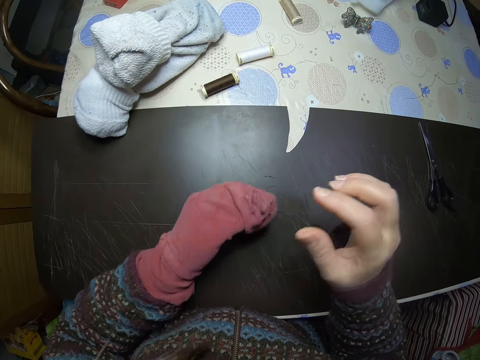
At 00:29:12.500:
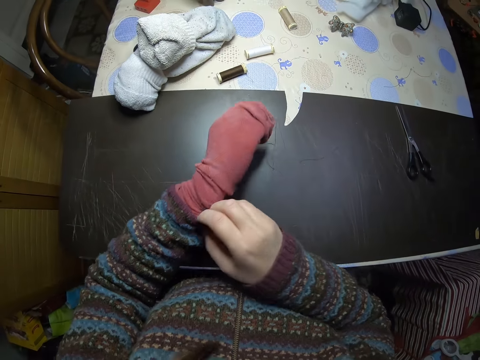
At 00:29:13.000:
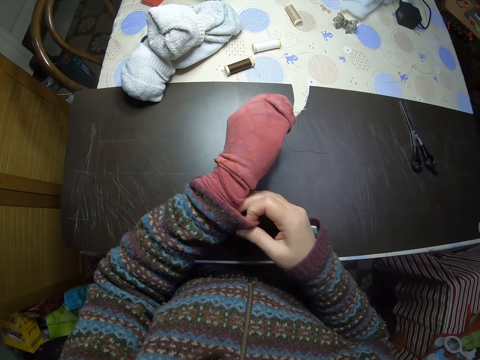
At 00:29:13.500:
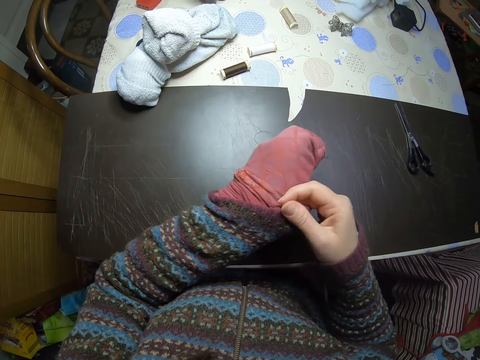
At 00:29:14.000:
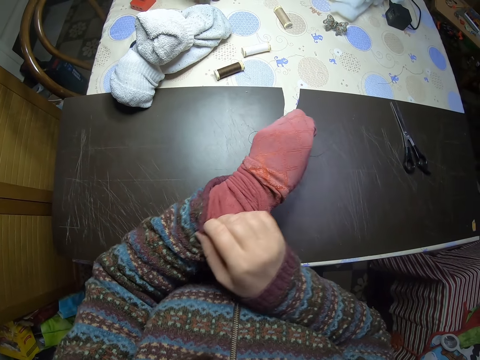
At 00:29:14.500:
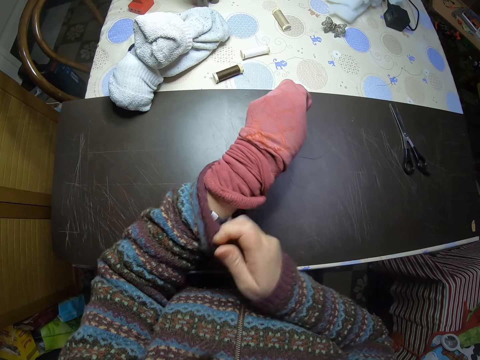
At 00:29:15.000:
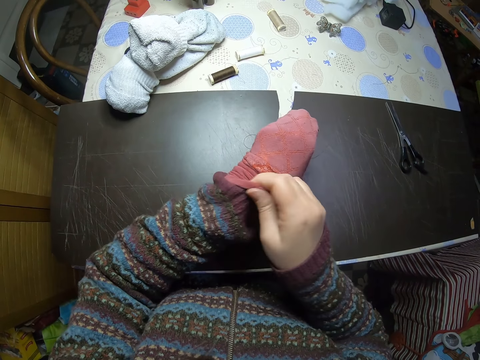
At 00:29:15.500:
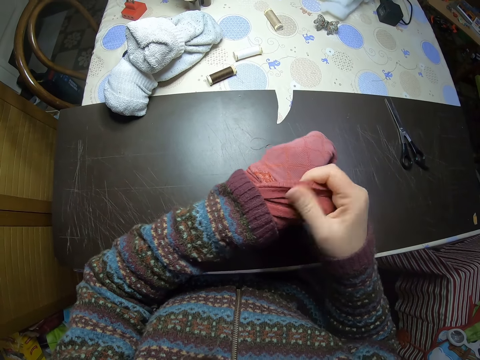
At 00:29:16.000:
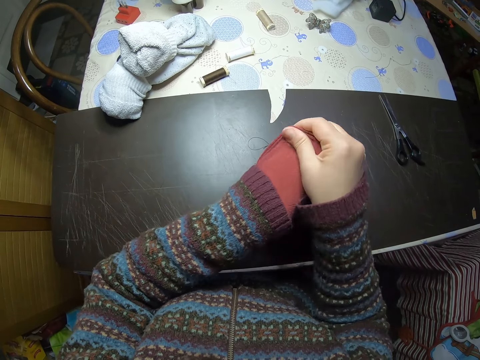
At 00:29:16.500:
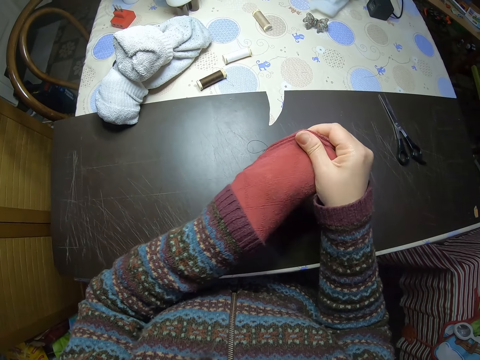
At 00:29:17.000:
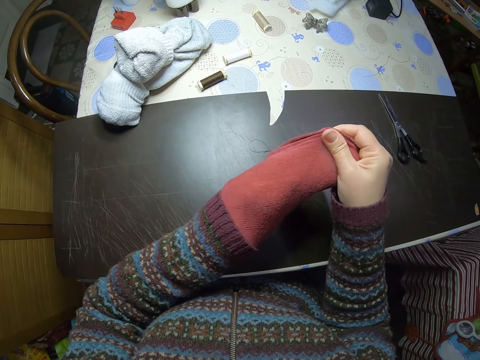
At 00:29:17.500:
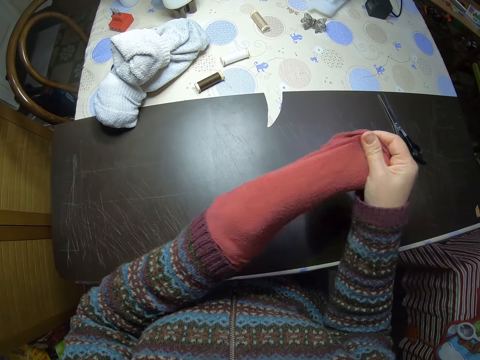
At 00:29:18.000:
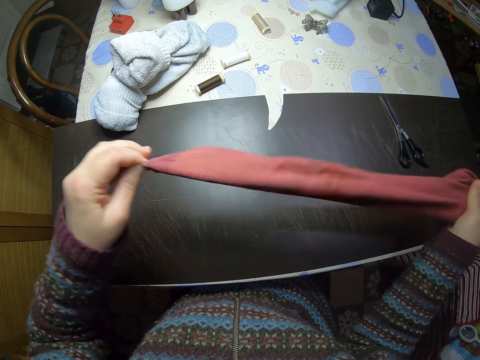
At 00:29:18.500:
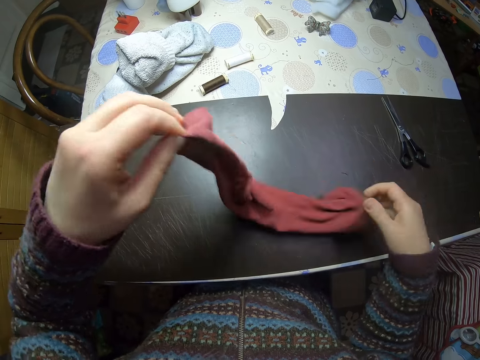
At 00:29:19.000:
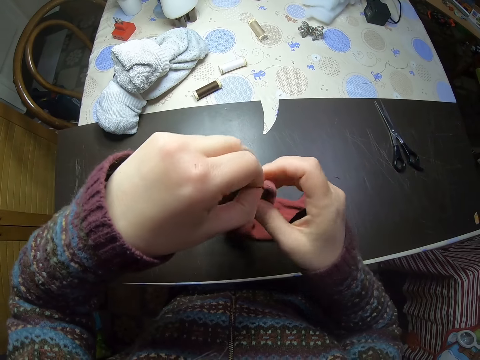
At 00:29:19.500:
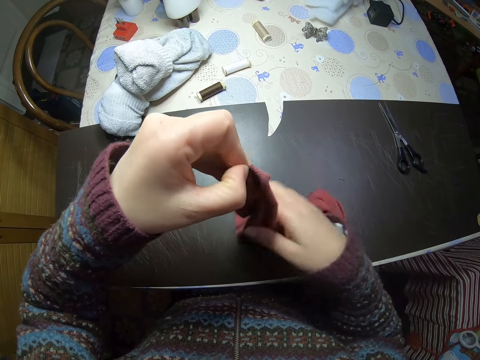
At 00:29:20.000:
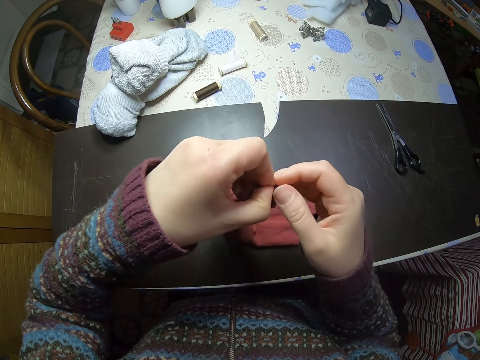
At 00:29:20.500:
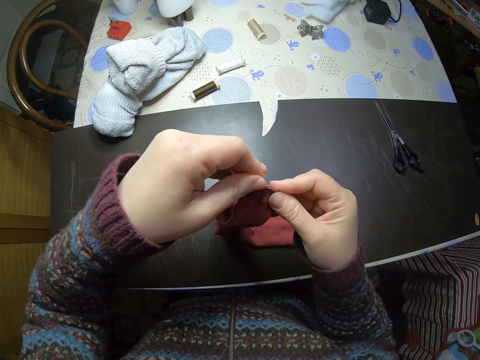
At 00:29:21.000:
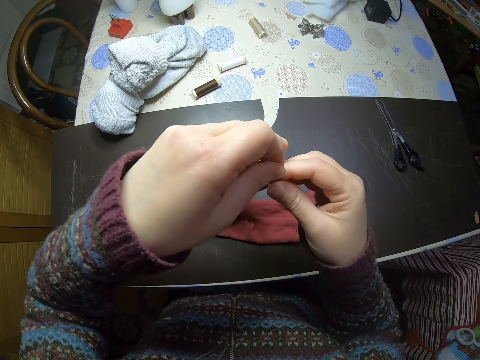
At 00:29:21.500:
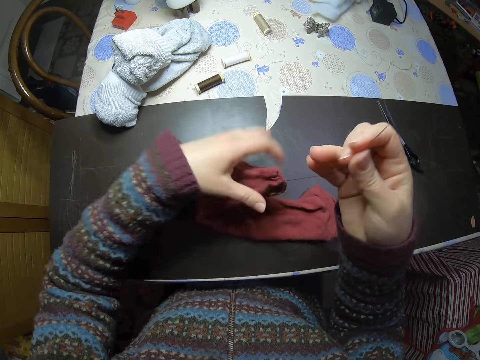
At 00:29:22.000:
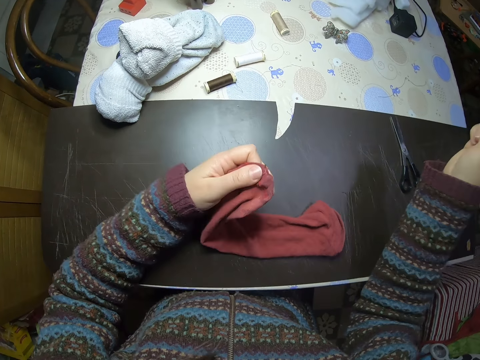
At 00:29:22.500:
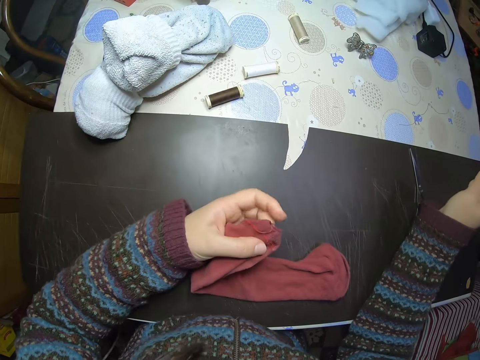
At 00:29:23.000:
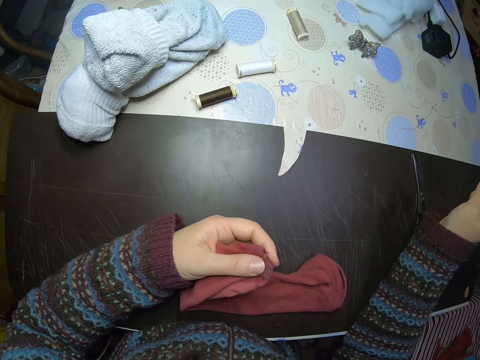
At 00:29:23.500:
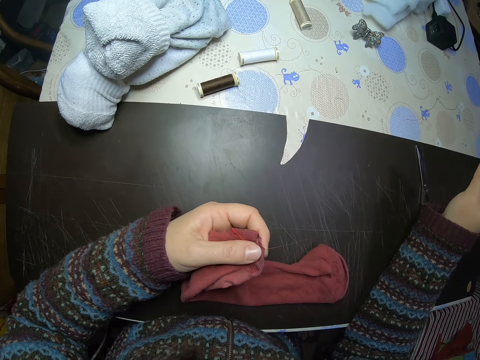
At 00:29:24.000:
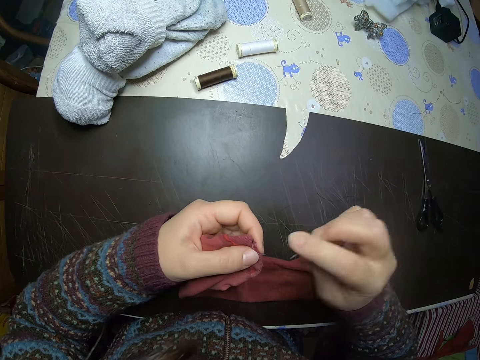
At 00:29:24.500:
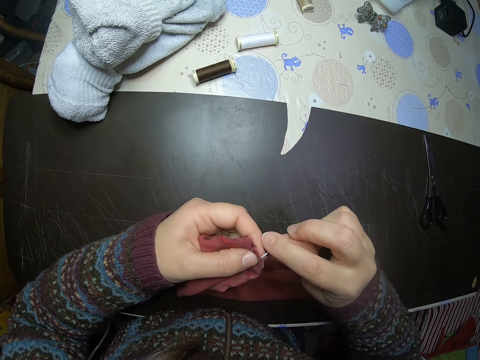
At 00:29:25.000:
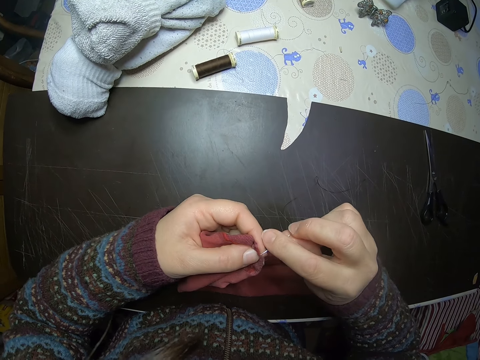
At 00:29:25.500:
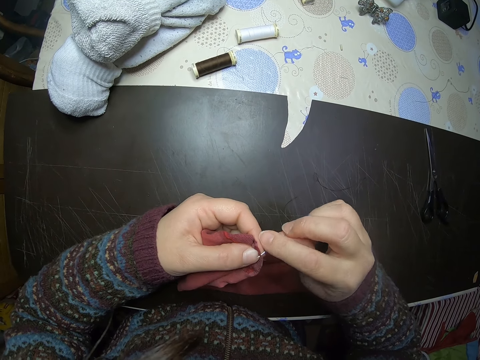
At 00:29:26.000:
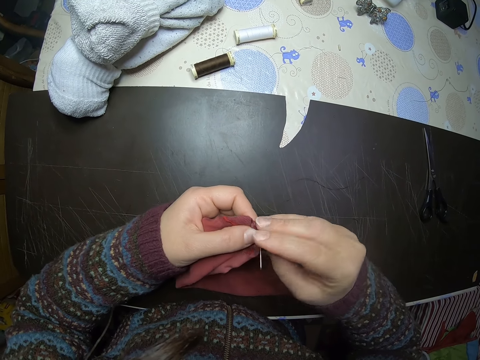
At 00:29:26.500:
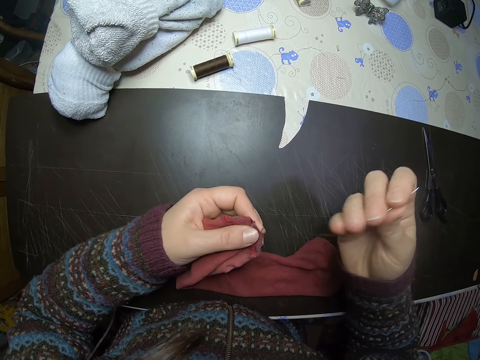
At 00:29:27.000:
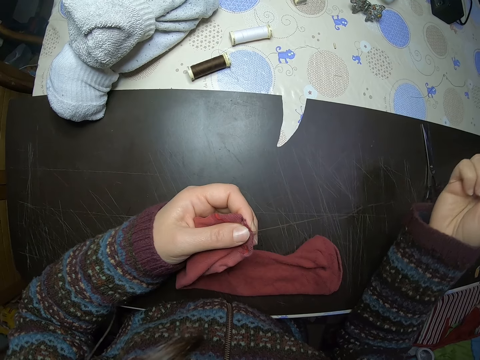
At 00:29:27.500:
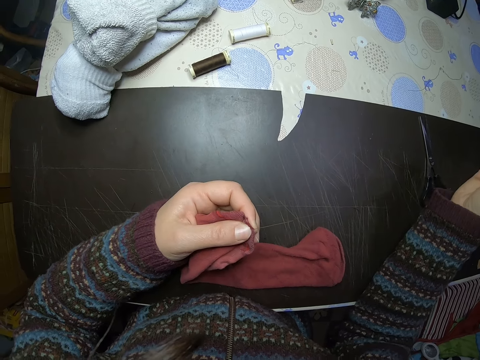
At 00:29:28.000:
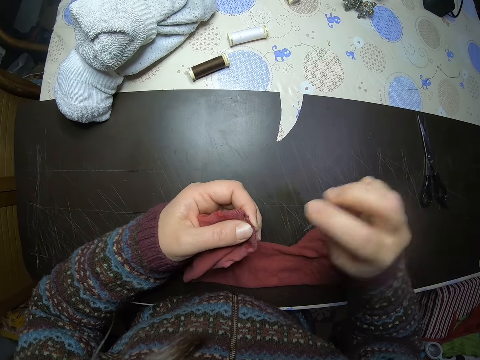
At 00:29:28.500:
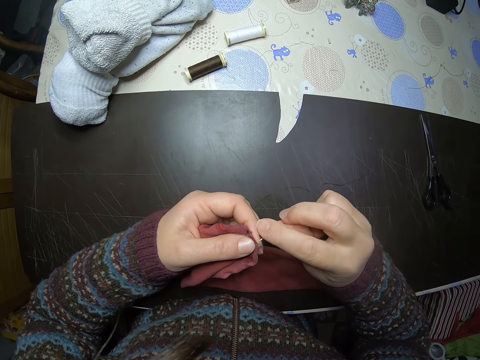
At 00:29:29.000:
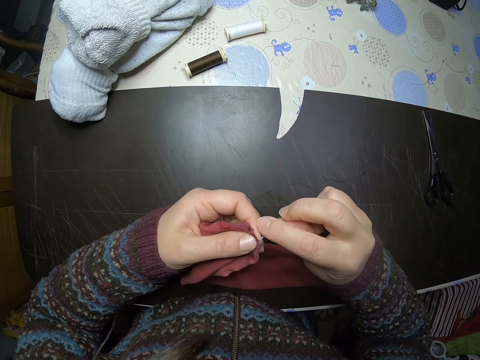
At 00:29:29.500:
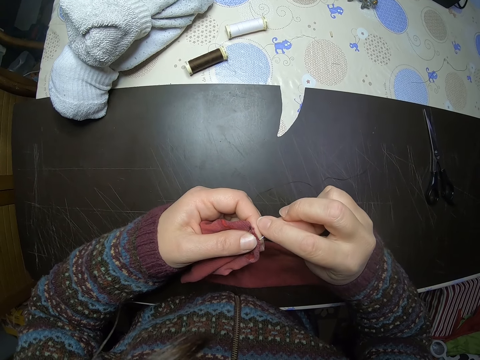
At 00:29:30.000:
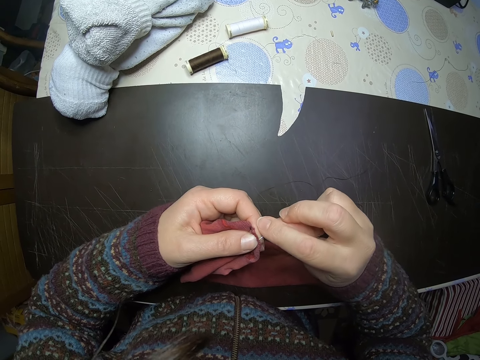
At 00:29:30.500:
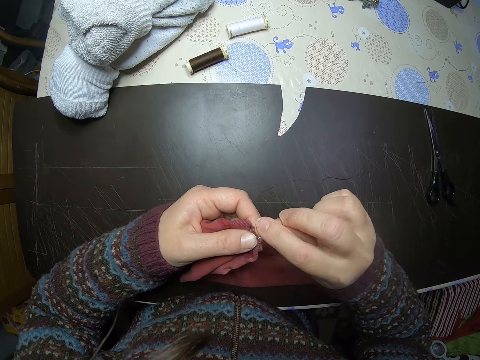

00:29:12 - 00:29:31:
The camera wearer pulls the sock out of her left hand. She pulls her sweater. She pulls out the sock on her hand. She sews the sock. She stretches the thread. She sews the torn part on the sock.

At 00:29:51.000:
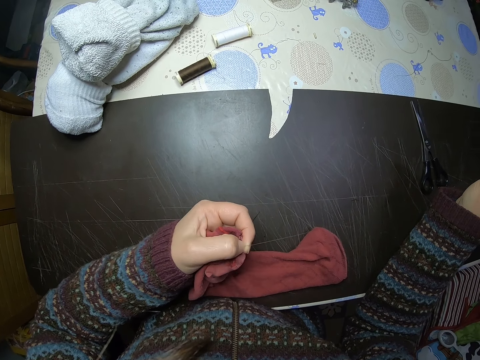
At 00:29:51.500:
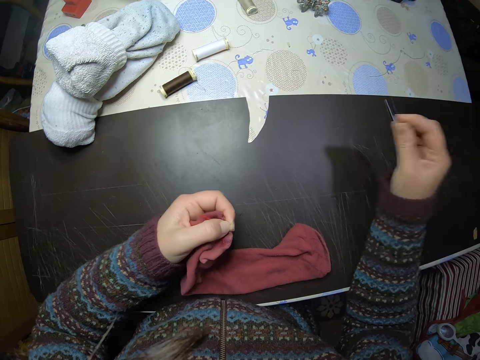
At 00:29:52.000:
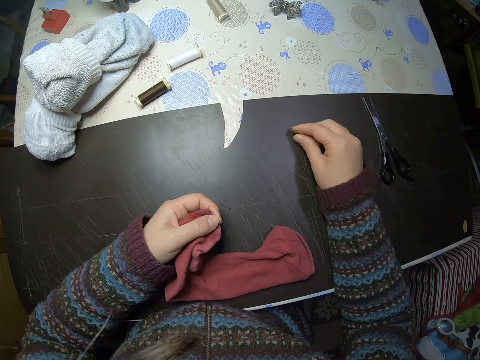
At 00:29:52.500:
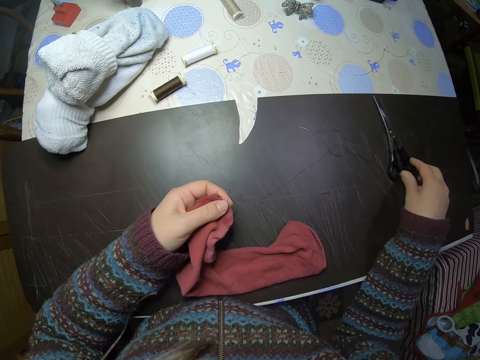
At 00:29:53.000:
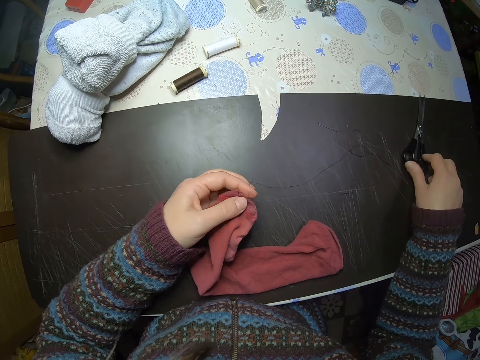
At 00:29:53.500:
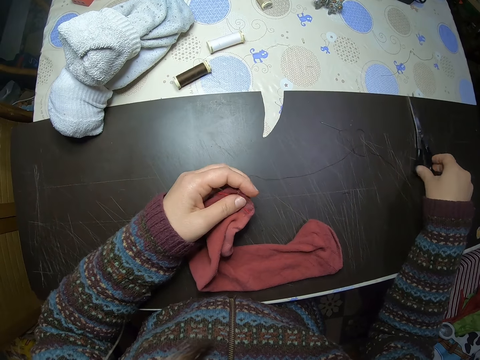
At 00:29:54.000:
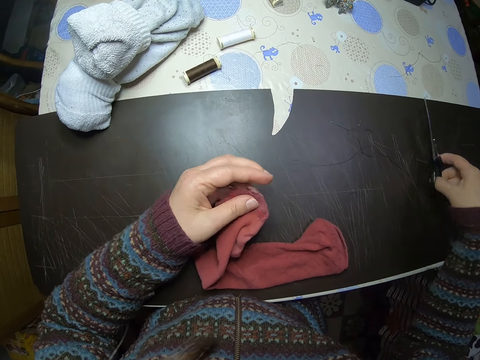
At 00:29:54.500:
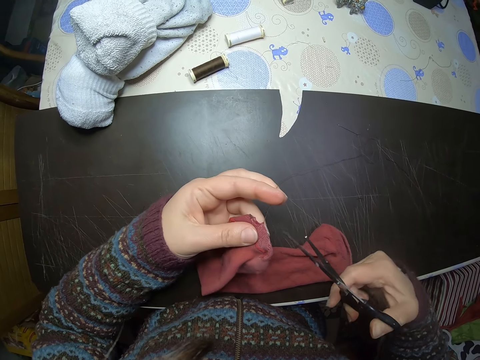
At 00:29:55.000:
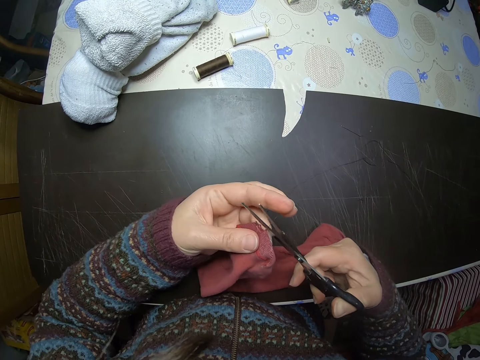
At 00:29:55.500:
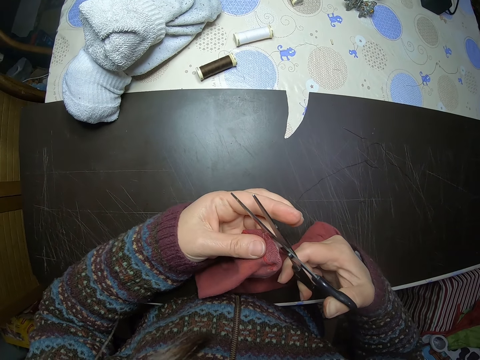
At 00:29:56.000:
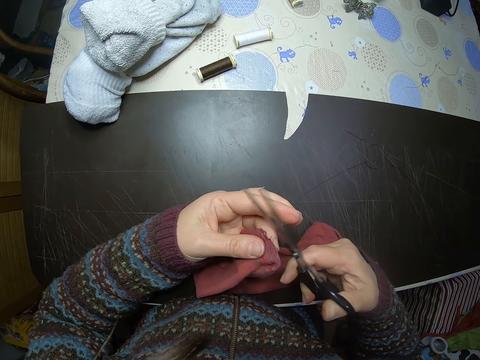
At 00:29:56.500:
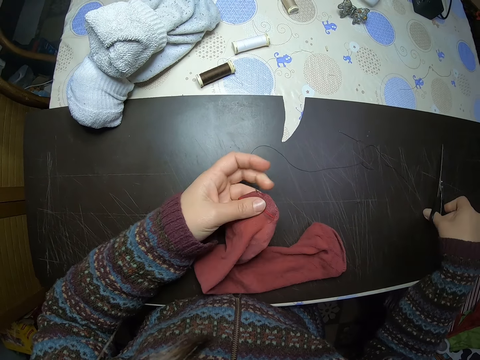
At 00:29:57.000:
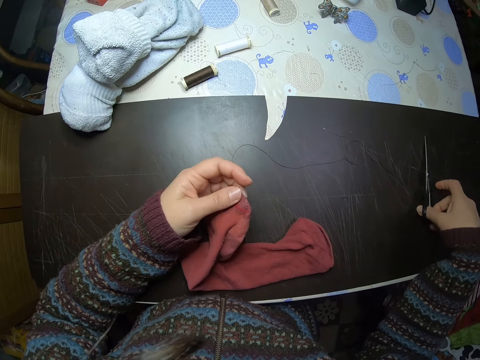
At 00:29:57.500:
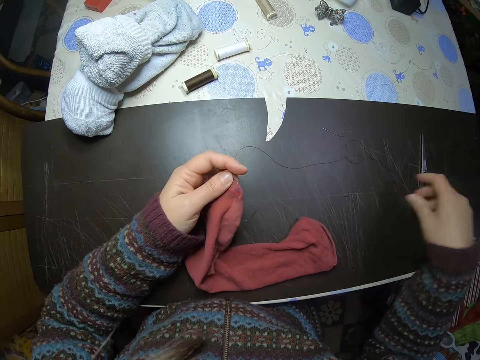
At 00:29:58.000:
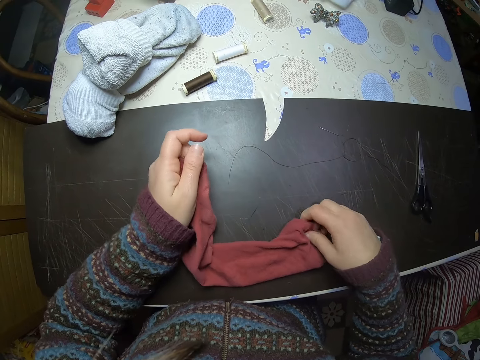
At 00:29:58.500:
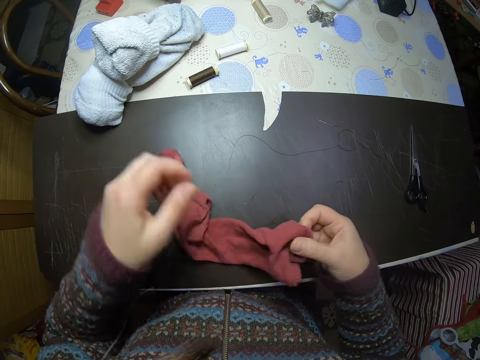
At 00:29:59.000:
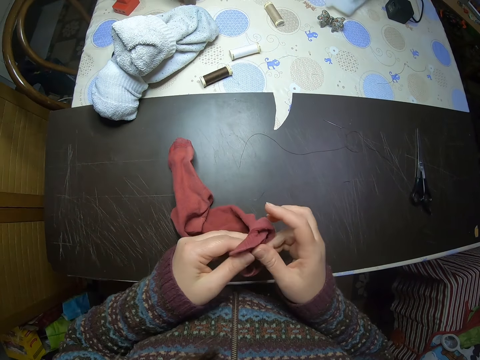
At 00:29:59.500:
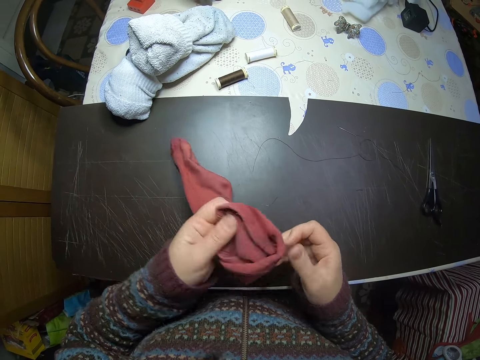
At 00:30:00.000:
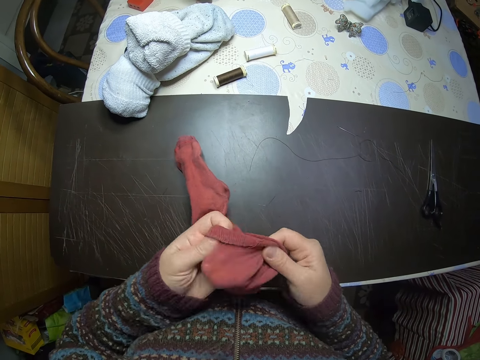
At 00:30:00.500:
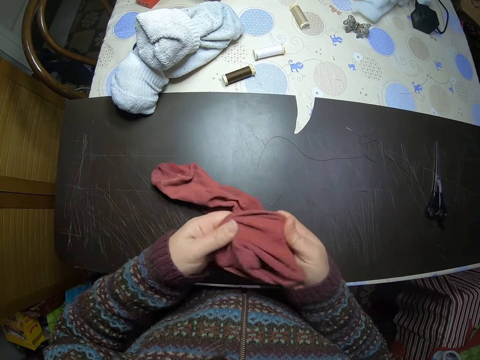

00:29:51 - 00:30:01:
The camera wearer drops the needle on the table. They pick up the scissors on the table, cut the thread, and put the scissors on the table. They turn the sock inside out with both hands.
